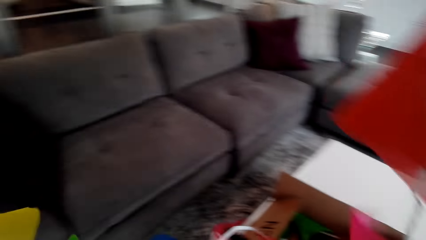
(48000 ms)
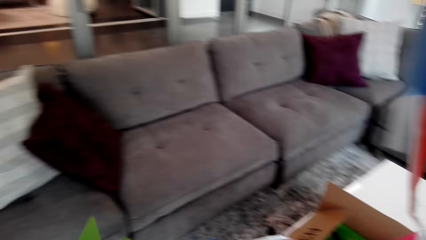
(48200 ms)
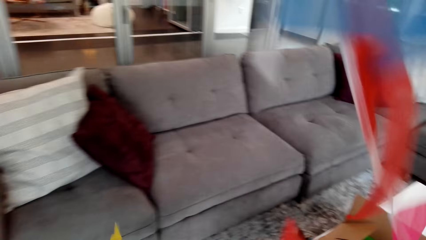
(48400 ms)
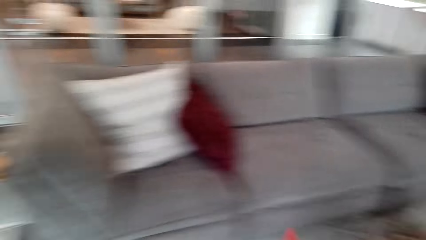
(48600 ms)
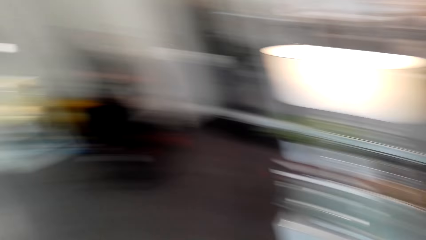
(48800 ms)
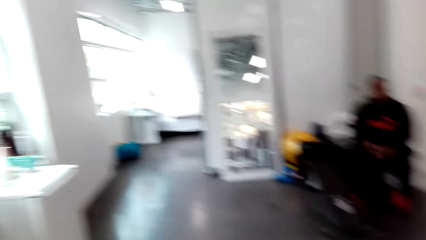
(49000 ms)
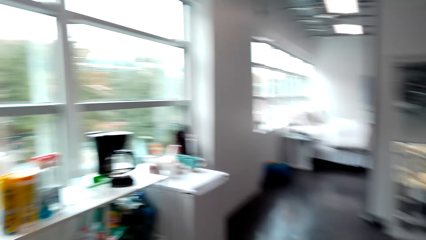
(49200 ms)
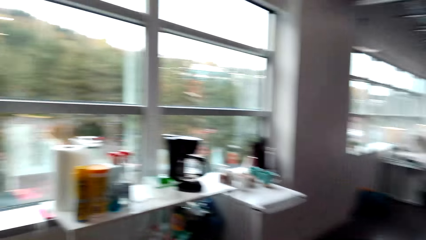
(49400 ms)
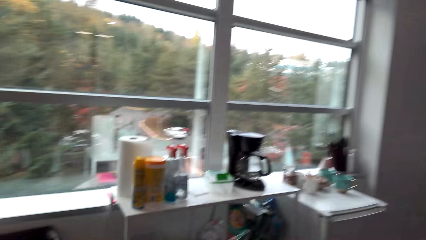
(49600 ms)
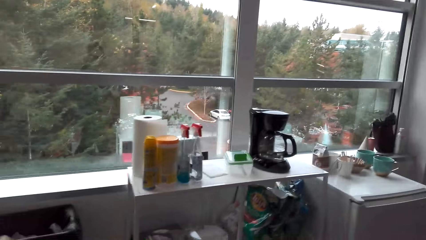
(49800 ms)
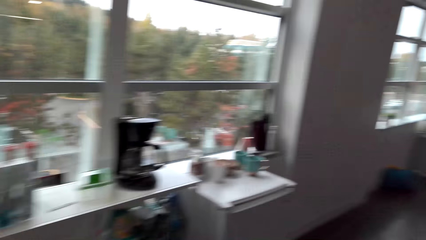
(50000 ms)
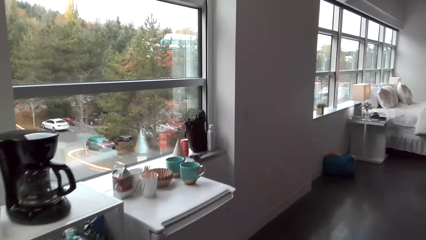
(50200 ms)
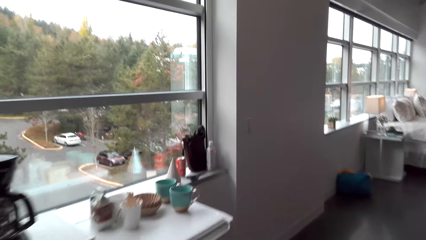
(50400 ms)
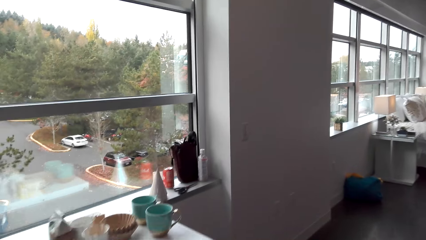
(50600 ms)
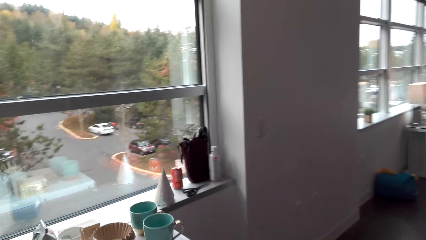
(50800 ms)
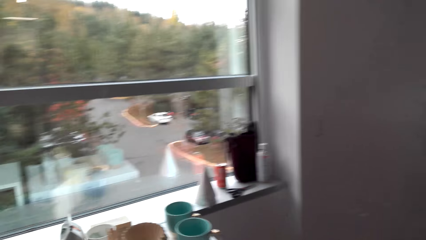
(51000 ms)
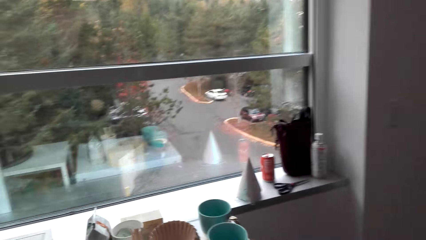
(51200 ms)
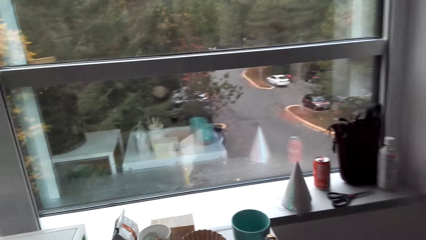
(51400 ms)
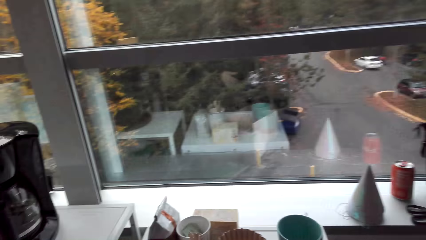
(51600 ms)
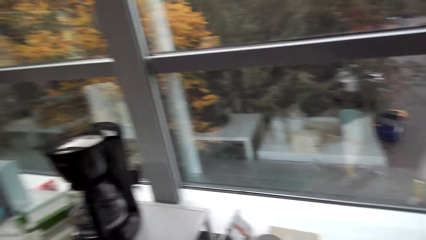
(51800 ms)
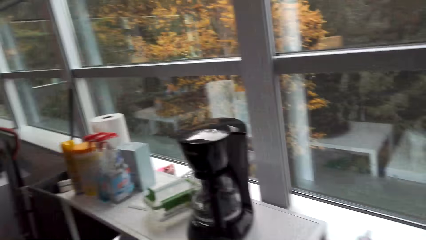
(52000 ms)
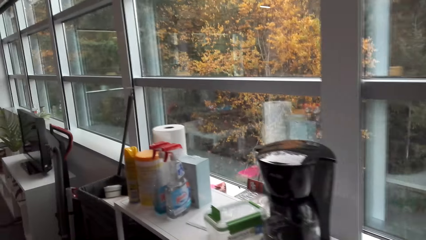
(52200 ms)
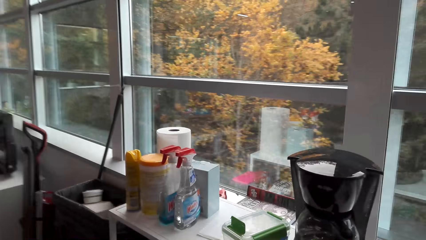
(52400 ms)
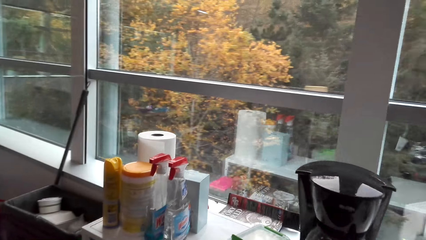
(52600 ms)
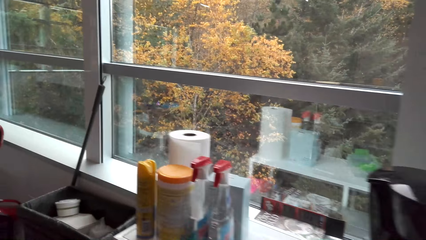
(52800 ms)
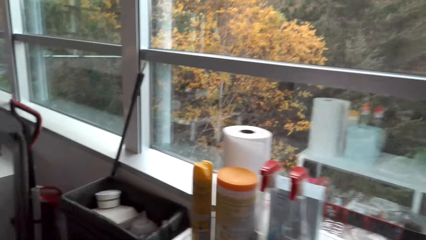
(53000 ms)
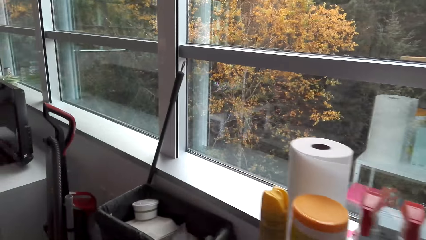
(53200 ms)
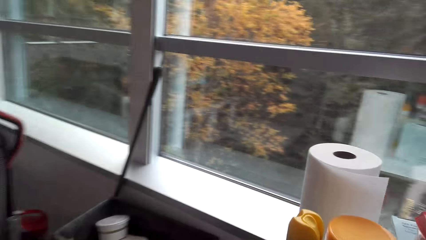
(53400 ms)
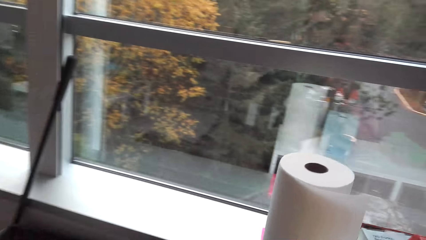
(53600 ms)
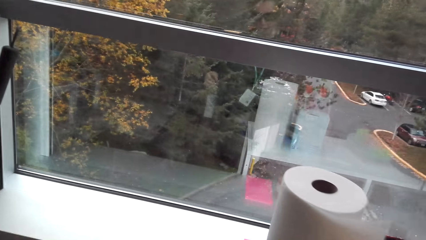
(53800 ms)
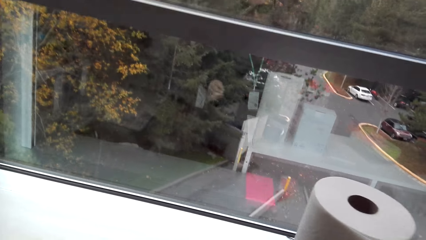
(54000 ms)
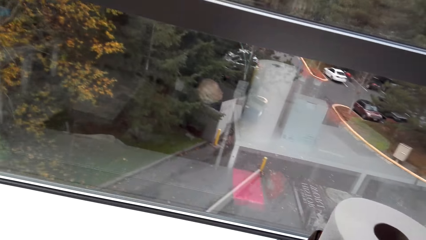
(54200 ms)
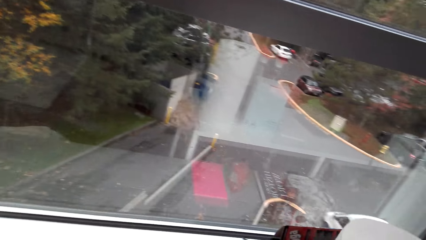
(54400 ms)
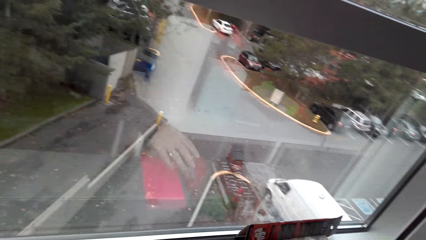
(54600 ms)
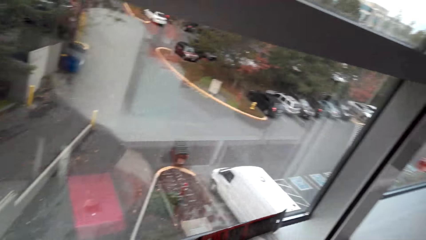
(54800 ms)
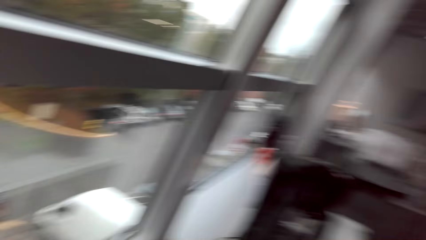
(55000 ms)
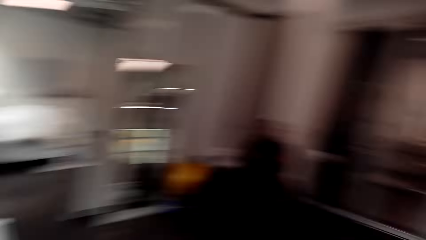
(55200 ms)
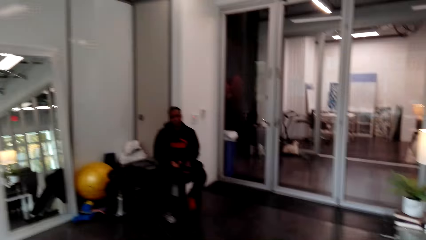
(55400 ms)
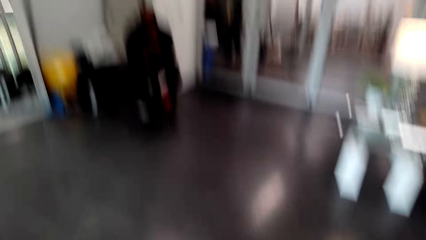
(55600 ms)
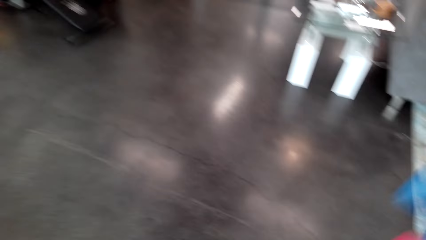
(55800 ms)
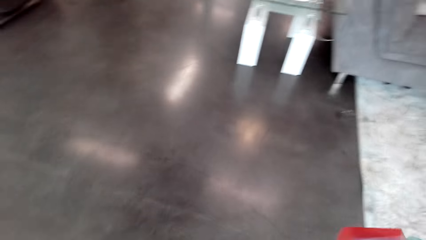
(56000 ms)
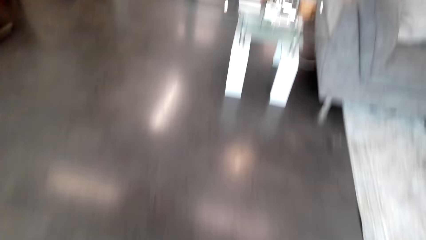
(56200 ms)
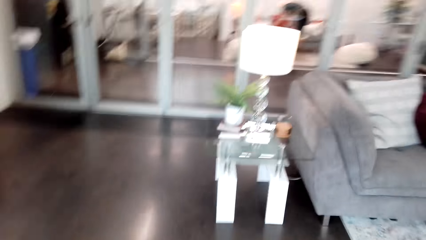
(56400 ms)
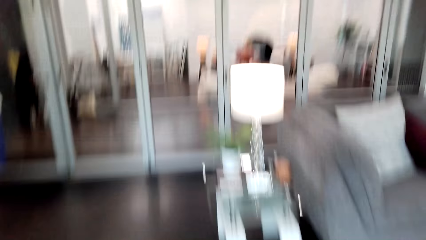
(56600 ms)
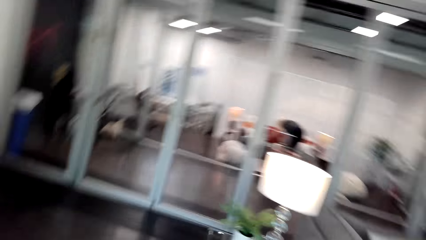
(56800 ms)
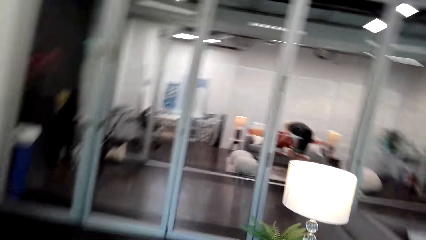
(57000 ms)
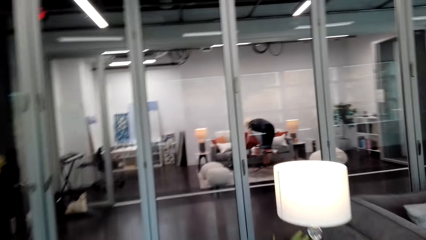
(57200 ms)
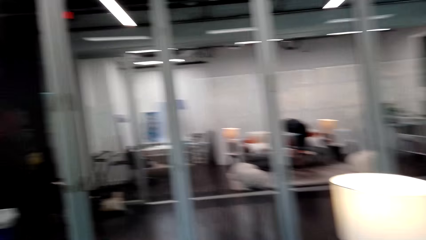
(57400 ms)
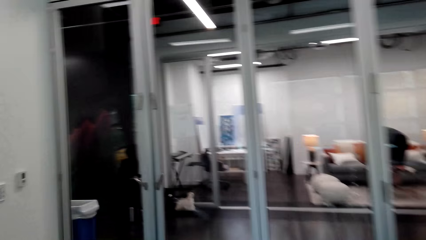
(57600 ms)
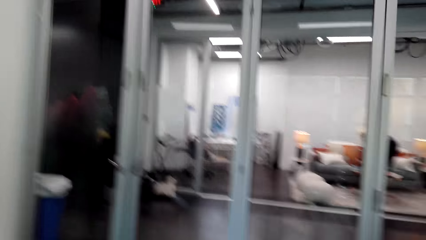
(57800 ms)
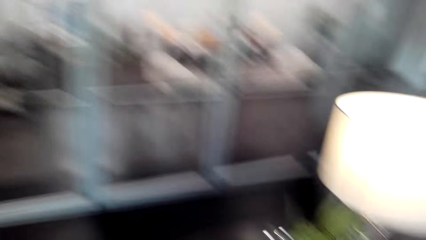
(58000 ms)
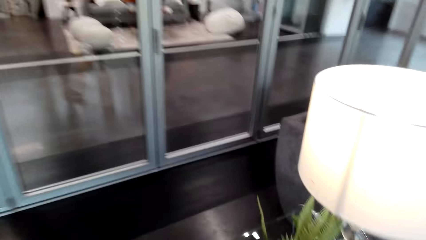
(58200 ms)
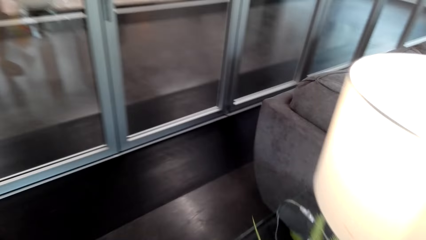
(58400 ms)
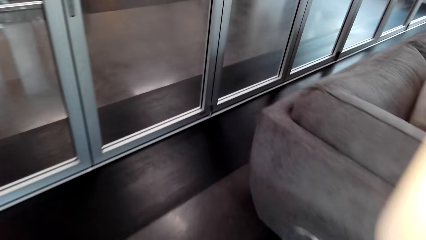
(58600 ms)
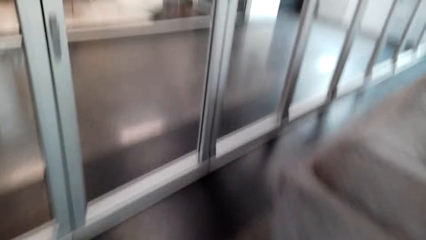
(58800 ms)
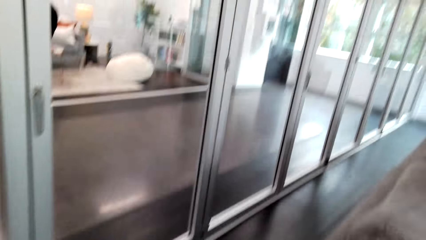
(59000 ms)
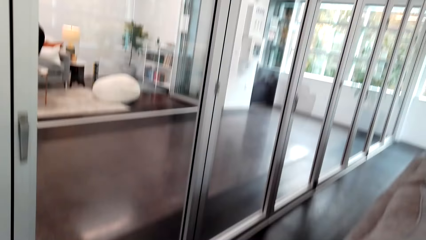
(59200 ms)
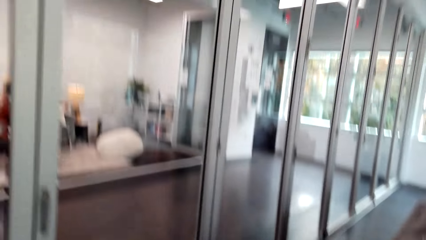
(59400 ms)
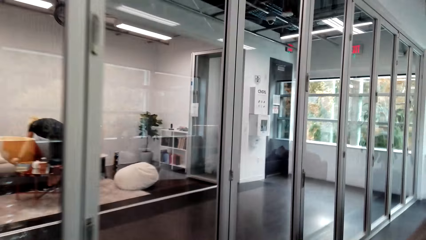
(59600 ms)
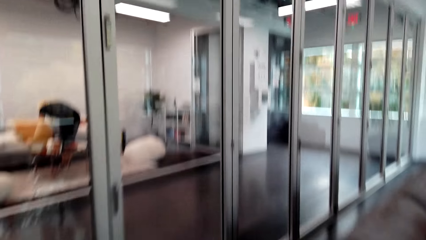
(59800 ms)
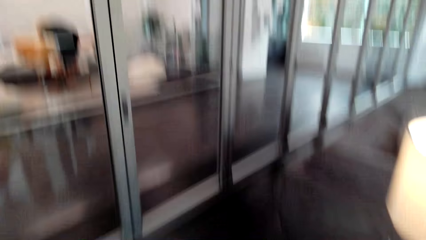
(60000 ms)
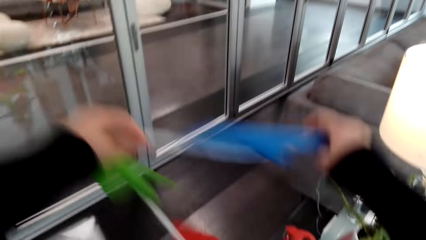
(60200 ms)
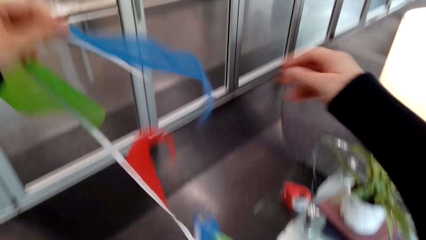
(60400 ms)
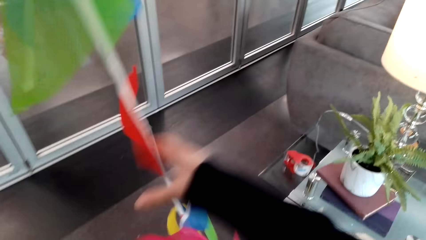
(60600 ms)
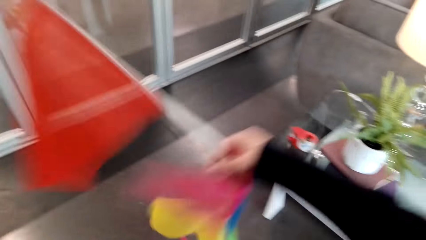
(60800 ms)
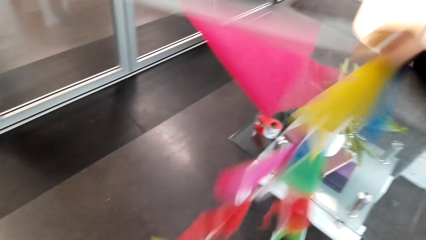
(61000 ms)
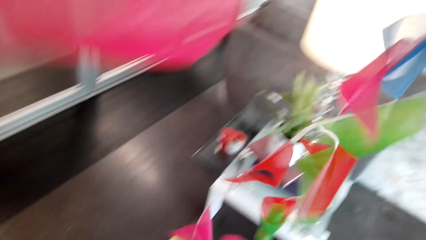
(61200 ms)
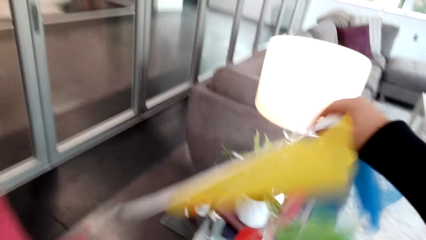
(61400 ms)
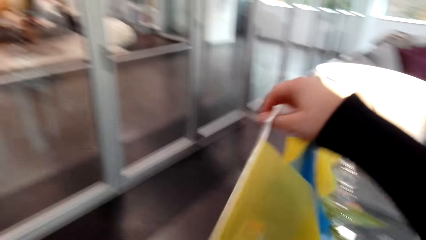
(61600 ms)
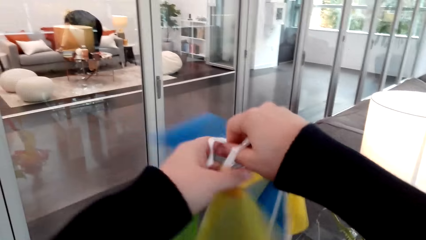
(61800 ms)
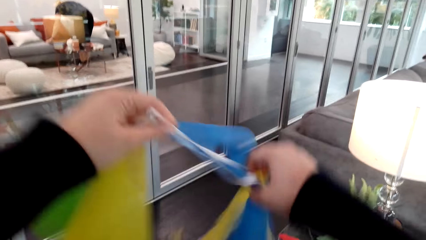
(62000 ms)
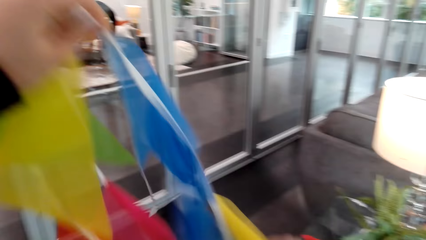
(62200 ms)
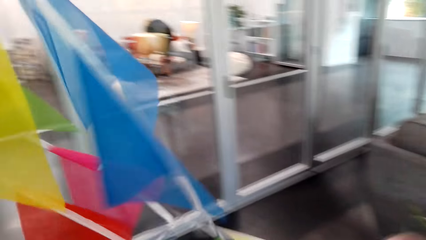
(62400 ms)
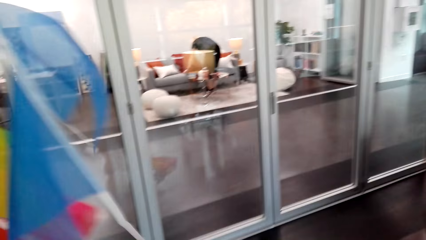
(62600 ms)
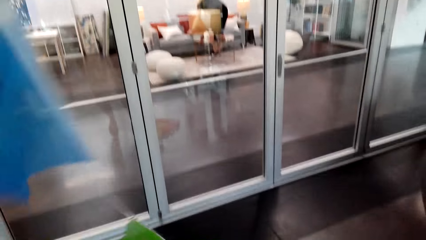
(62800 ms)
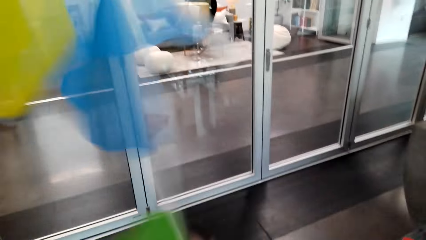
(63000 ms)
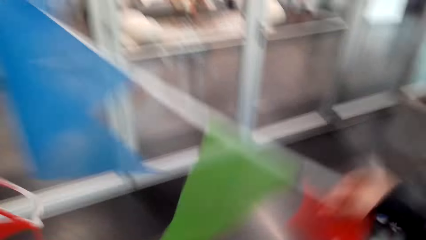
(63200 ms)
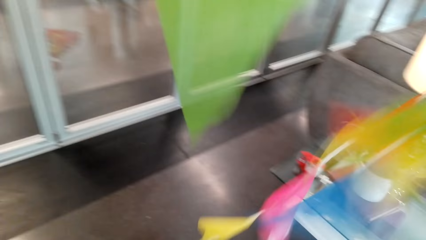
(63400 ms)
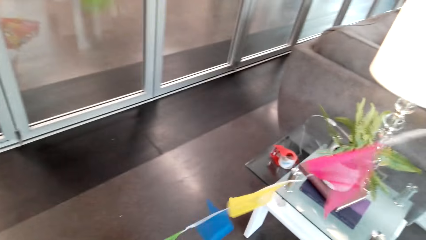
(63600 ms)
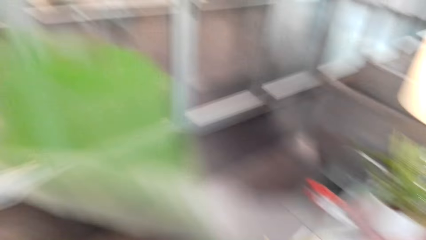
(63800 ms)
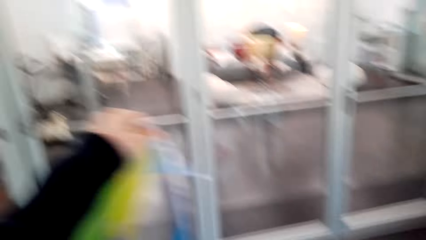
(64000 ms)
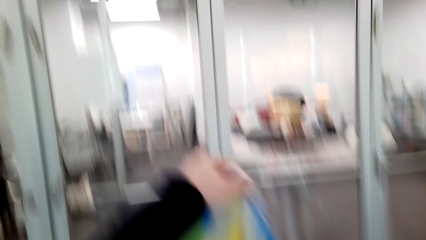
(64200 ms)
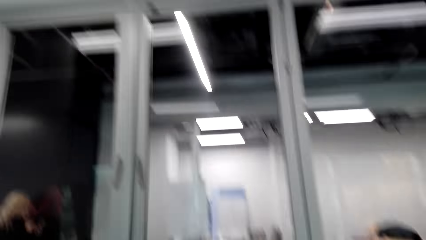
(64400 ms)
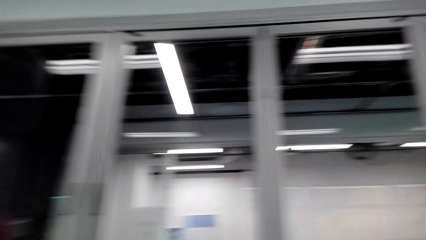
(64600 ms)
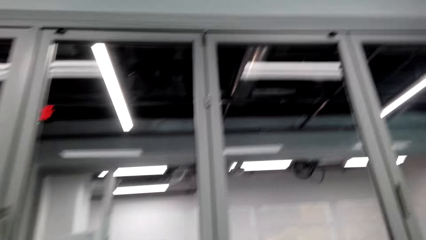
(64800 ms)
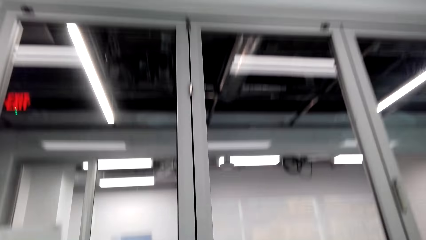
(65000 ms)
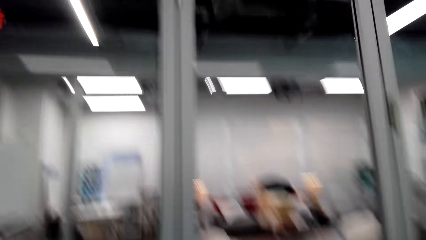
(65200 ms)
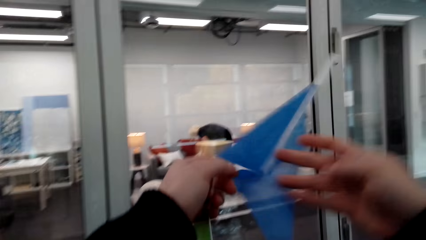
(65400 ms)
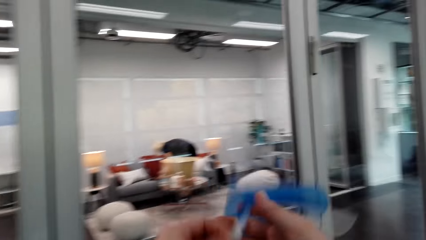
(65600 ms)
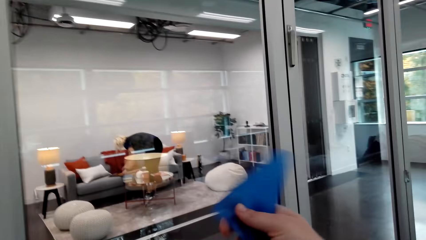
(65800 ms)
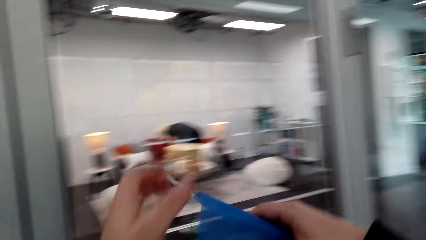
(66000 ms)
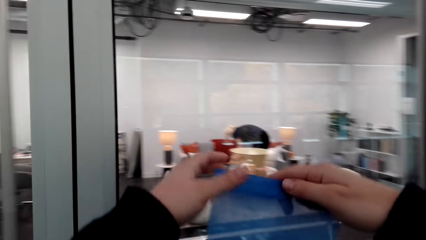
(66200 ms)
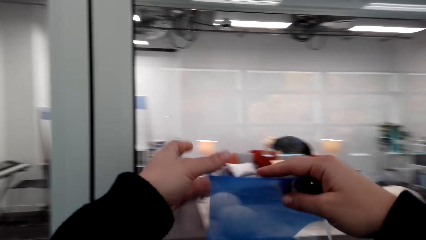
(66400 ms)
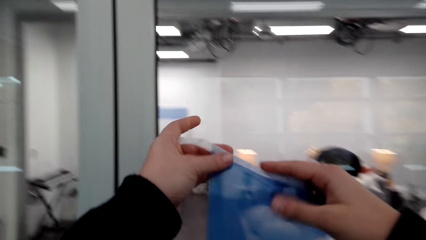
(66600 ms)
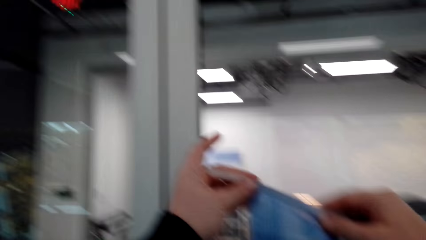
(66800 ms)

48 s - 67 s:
The camera wearer moves around the house. They stretch the pattern.
